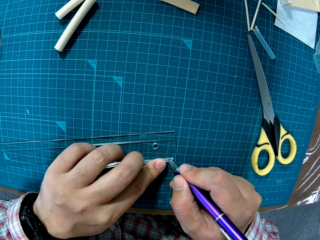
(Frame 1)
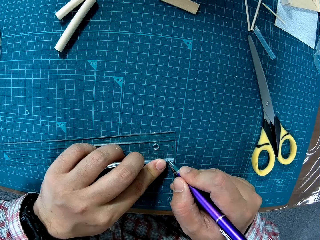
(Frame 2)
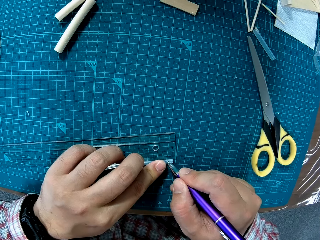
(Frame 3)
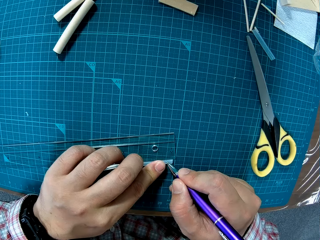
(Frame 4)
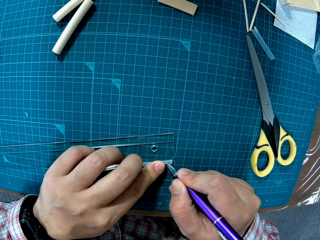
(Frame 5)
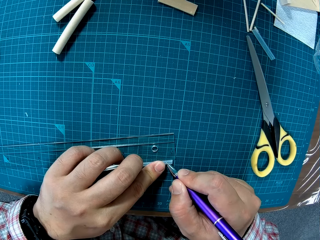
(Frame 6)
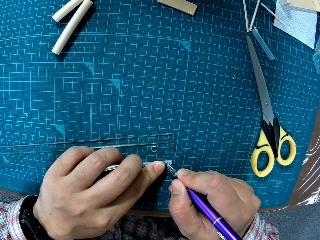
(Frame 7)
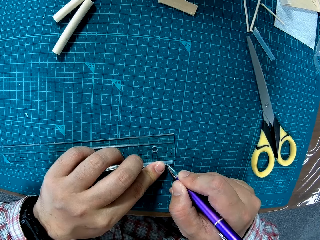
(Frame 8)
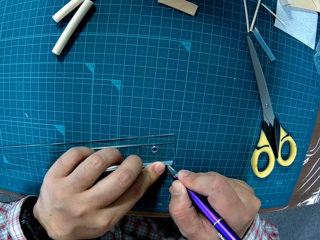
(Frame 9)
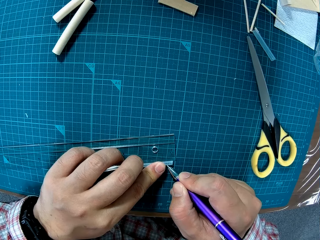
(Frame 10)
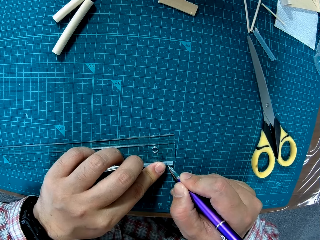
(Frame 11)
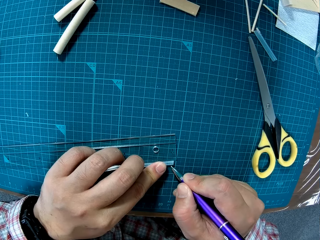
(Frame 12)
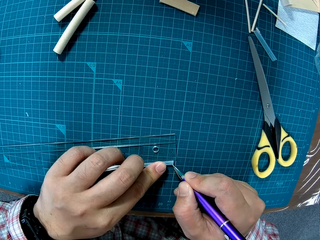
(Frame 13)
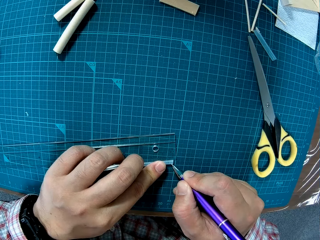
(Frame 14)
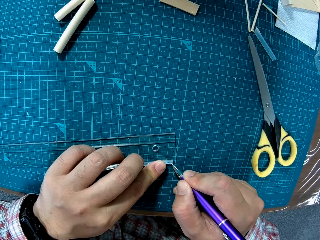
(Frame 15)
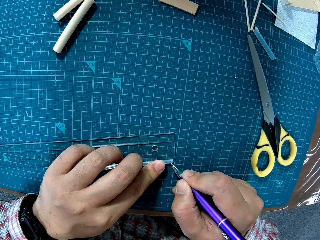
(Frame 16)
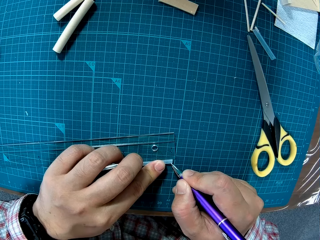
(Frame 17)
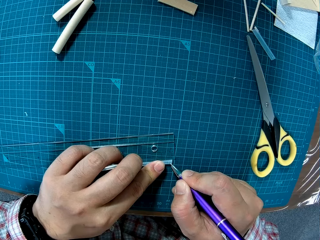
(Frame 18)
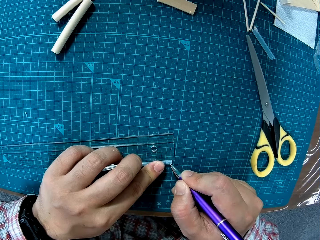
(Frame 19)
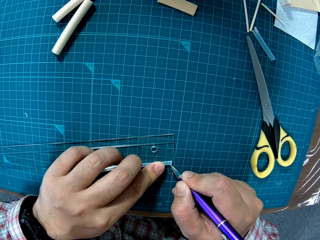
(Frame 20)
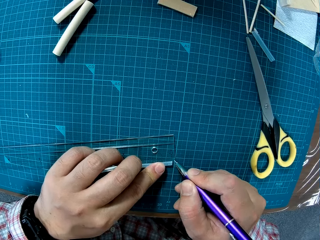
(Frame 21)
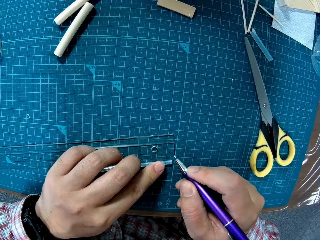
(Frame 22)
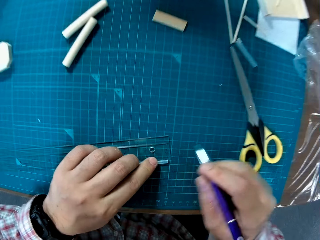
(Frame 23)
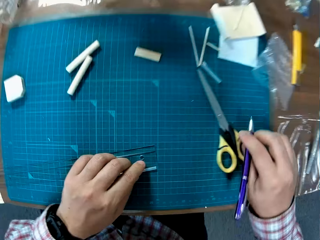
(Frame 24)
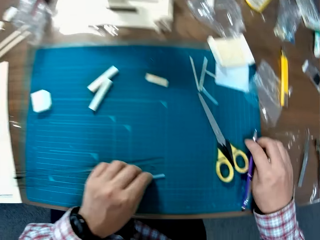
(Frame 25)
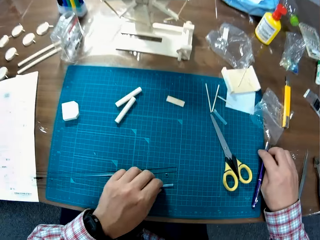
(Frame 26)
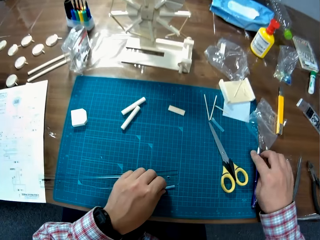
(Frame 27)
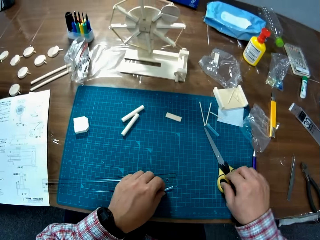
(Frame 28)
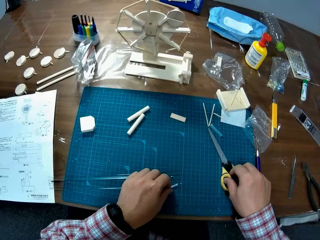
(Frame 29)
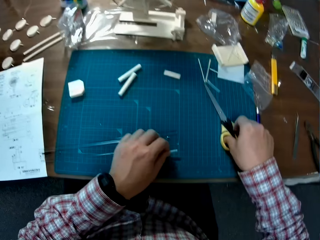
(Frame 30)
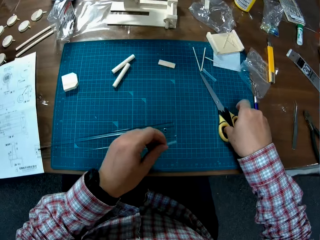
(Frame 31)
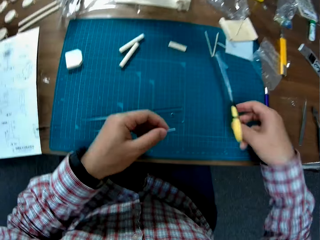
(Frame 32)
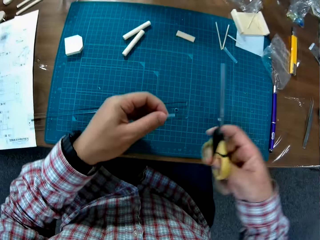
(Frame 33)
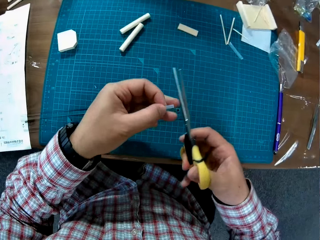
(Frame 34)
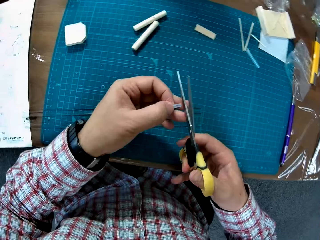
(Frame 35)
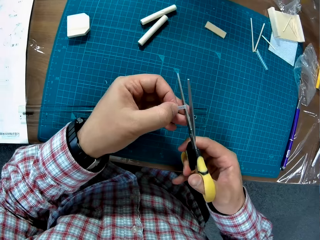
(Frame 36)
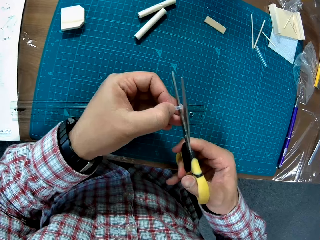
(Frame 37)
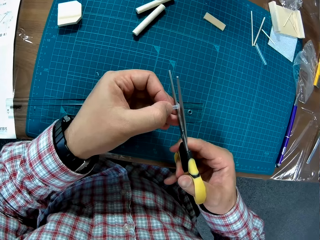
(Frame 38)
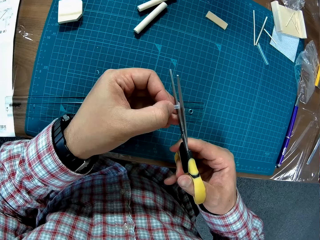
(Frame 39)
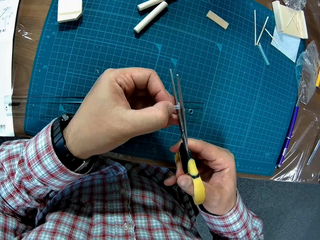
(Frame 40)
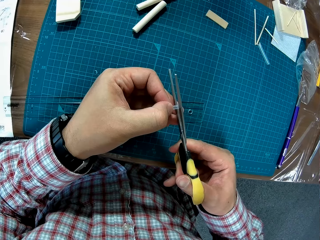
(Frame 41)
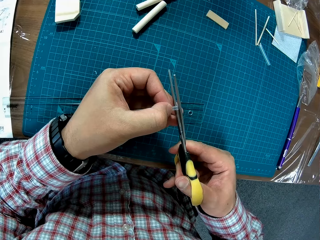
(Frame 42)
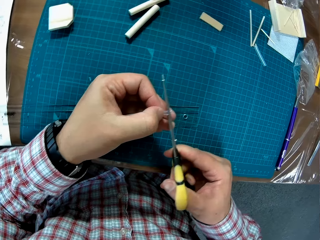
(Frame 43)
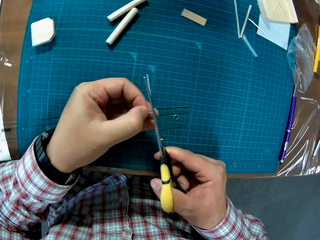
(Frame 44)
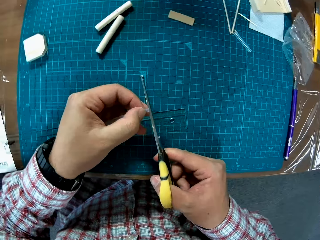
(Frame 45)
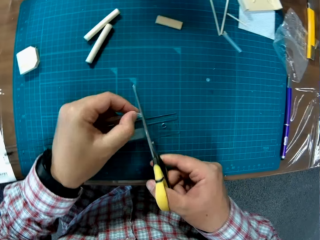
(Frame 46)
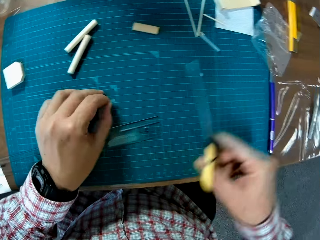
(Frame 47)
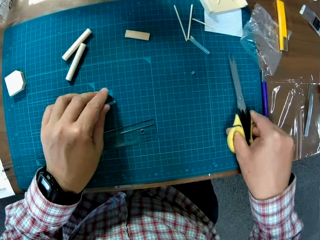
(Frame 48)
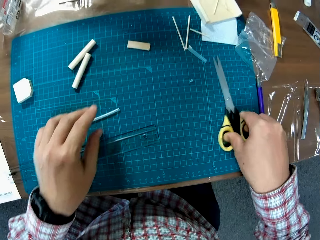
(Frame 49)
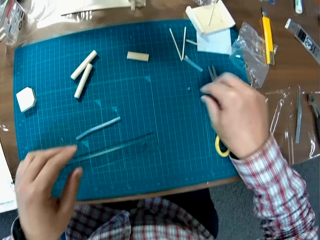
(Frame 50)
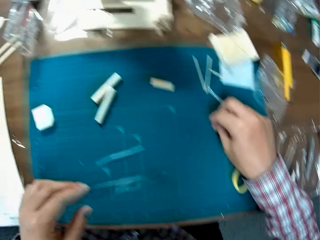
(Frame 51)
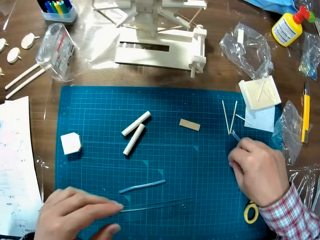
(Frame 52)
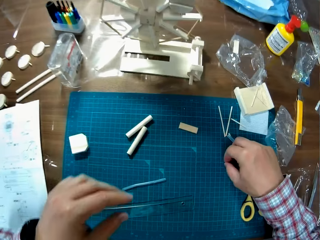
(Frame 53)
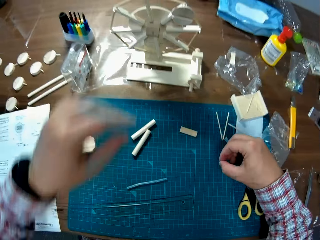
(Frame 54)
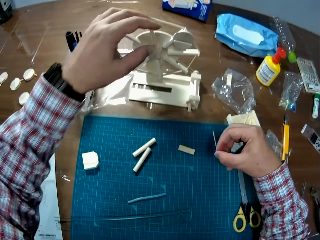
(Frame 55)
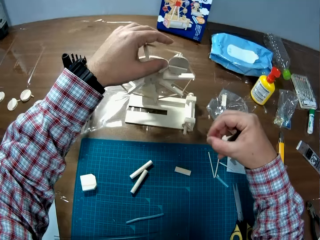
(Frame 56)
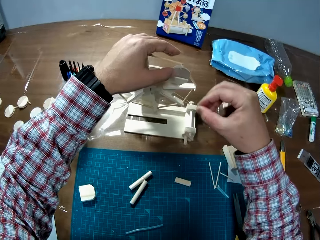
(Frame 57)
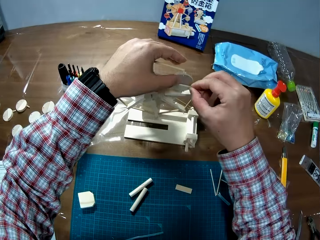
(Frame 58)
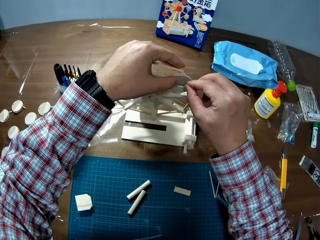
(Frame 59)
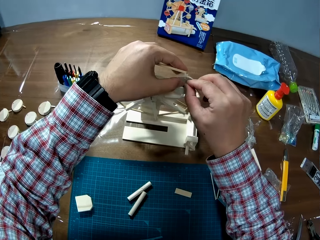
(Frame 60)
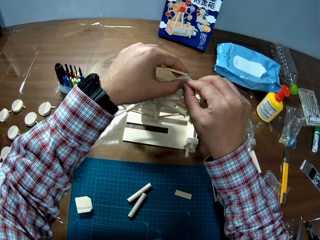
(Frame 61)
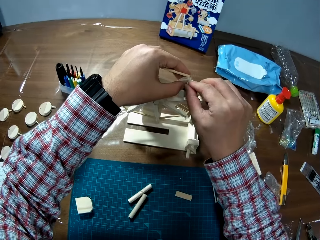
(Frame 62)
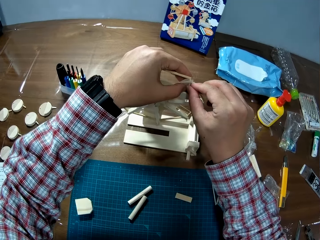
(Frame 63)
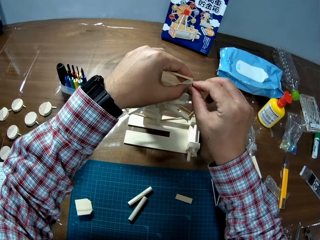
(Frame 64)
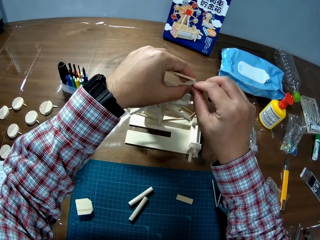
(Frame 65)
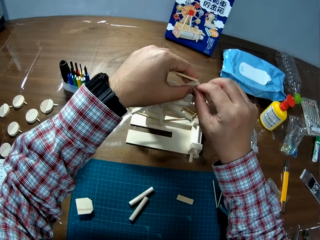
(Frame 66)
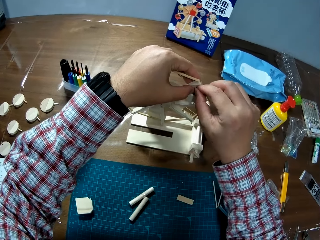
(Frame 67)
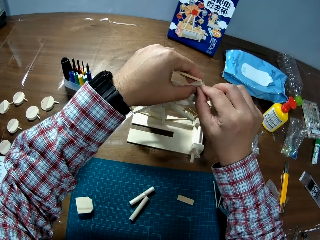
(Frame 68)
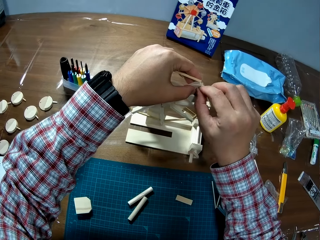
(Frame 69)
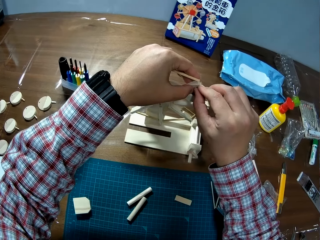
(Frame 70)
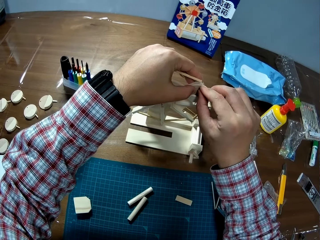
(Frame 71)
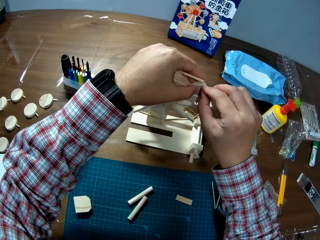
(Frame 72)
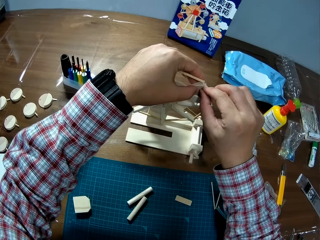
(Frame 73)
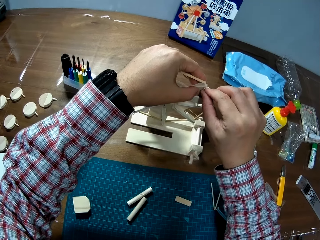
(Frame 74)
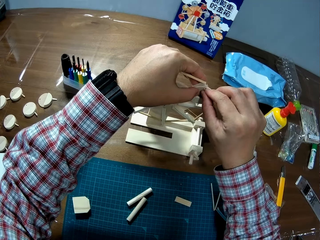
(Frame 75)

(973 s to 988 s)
The camera wearer places the pen on the cutting mat. They pick up the straw on the table, pick up the scissors on the table, and cut the straw with the scissors. They drop the straw on the table. They place the scissors on the cutting mat. They pick up the offcut straw on the table. They put the straw in a hole in the wood attached to the wooden windmill craft.

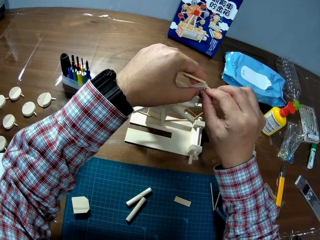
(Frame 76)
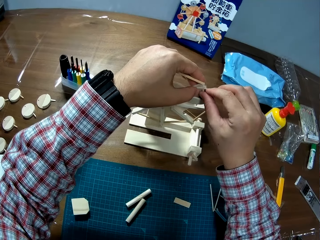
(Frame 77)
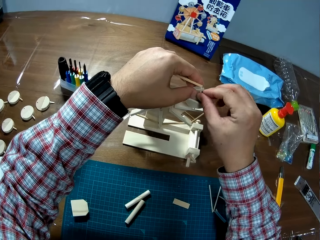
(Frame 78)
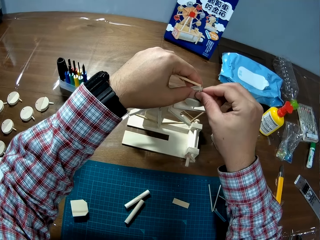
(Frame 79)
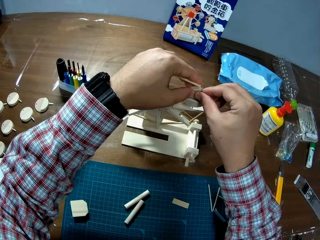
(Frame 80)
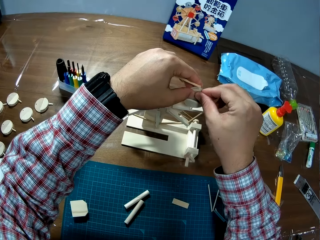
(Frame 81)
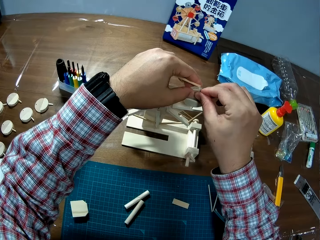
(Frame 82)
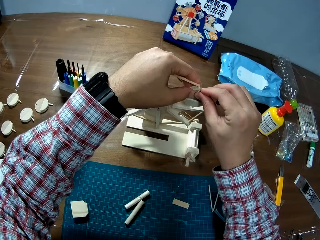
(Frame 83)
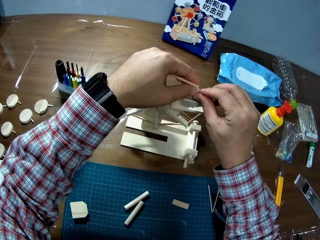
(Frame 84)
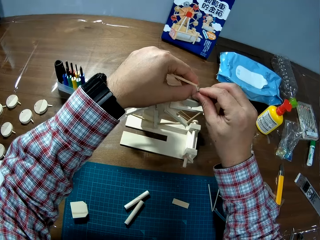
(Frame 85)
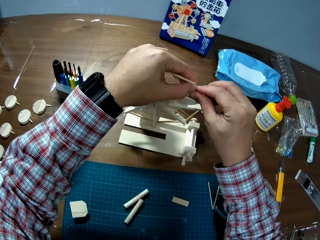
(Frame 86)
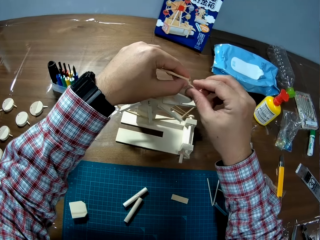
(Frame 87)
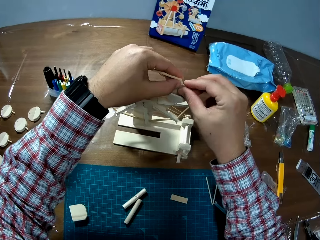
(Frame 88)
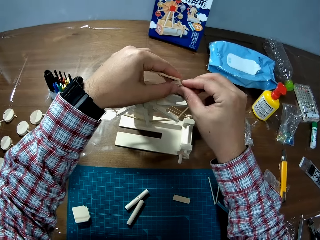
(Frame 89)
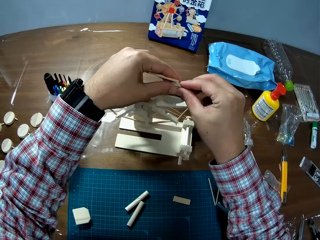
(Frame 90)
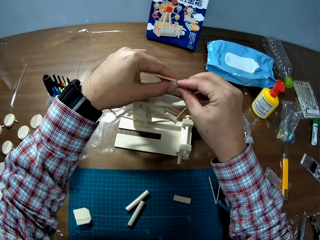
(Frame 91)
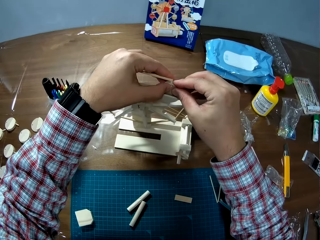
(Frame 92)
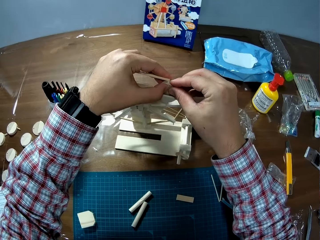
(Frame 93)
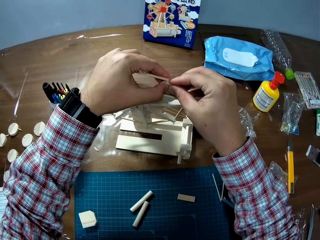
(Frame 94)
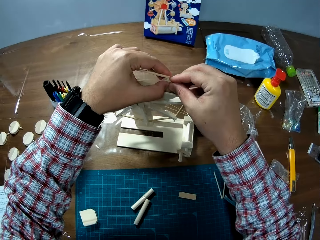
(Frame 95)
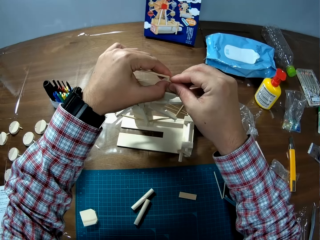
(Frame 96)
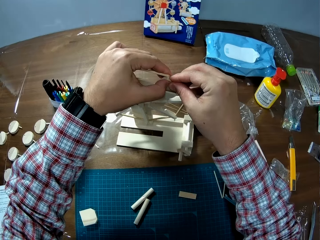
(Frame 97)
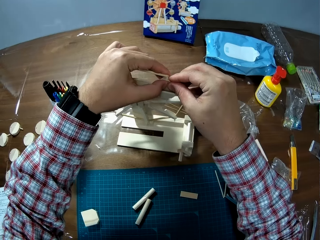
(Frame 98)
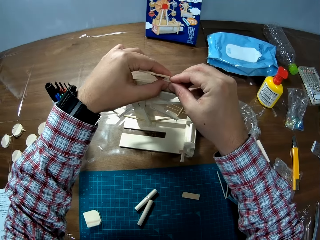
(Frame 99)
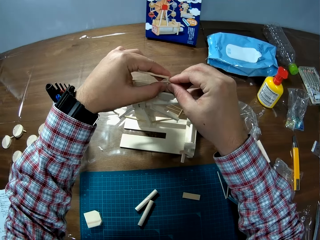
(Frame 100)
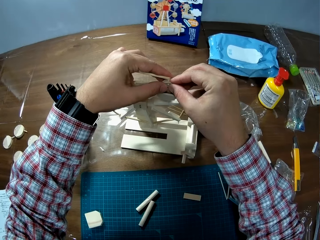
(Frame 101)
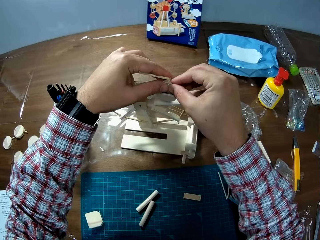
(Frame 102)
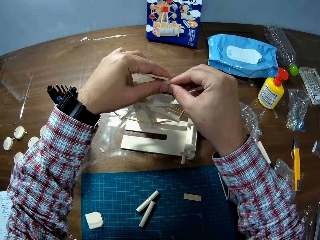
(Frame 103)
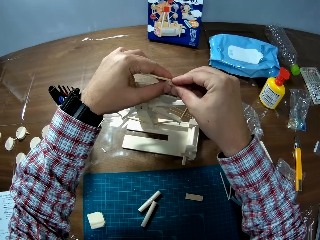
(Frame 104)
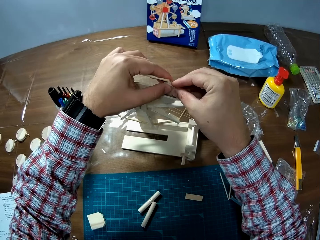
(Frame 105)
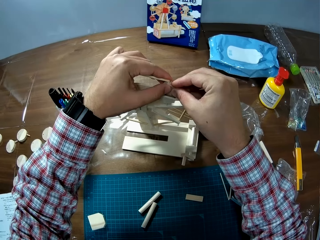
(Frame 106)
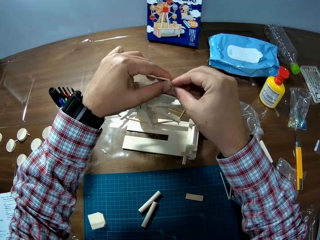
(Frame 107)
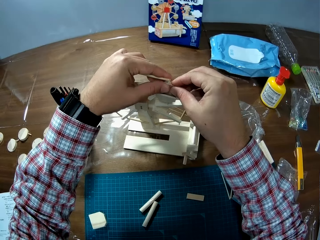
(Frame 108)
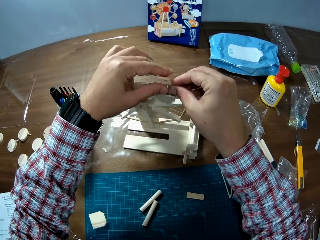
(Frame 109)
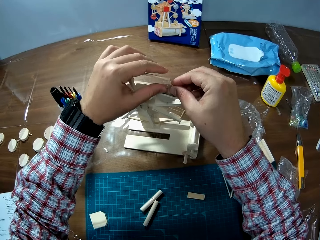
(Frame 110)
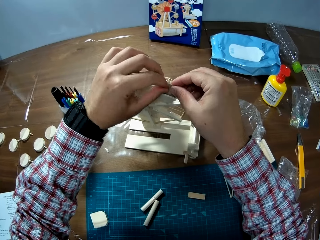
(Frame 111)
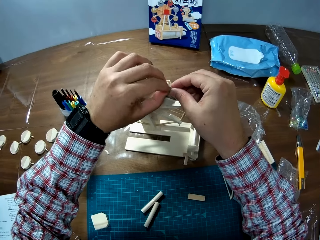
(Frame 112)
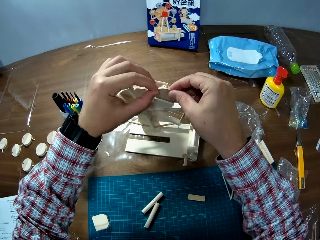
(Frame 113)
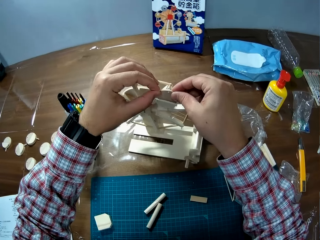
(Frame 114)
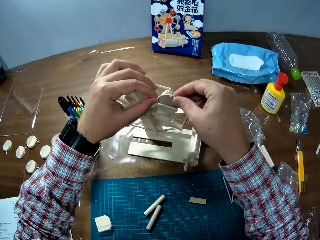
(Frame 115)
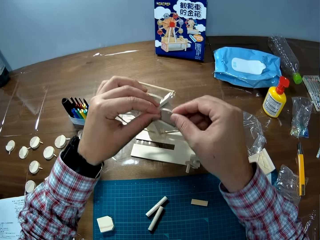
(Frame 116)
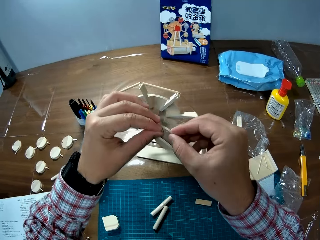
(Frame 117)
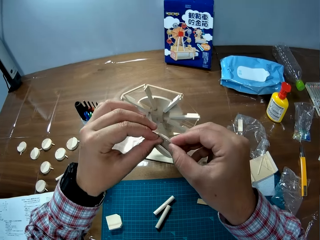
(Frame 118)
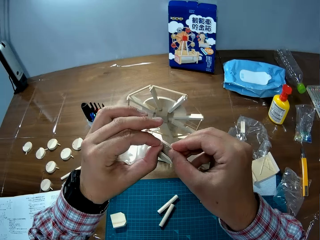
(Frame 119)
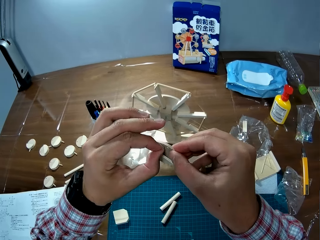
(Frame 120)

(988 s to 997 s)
The camera wearer removes the model material from where it's attached. They remove the wood attached to the wooden windmill craft.
